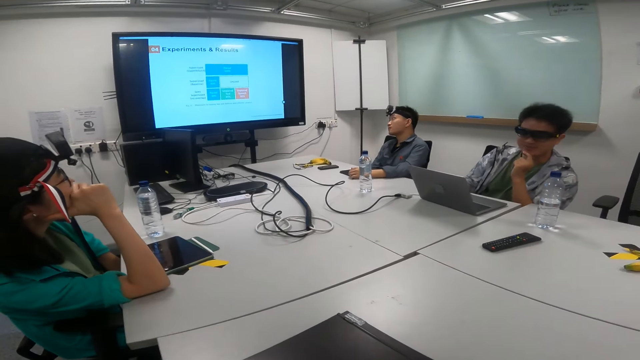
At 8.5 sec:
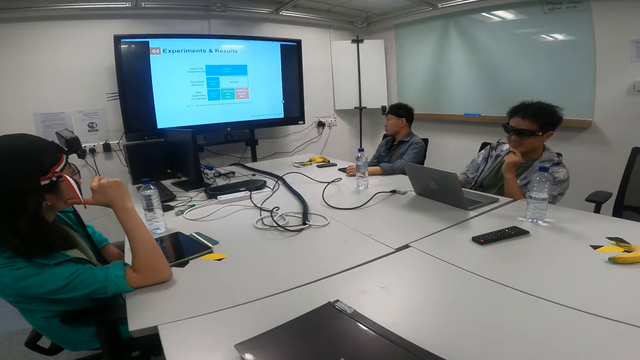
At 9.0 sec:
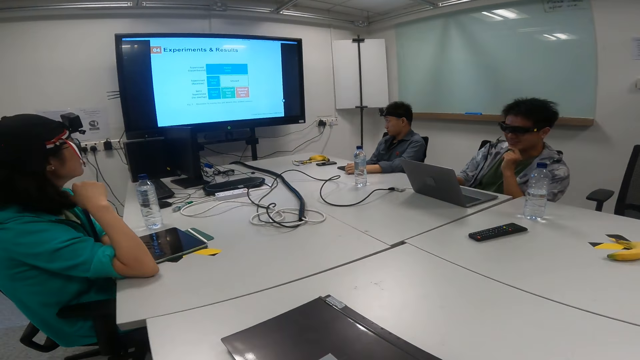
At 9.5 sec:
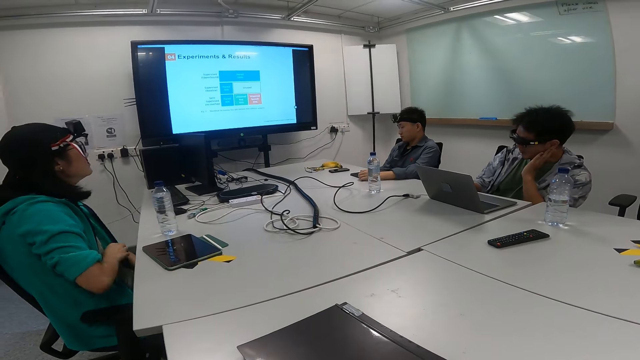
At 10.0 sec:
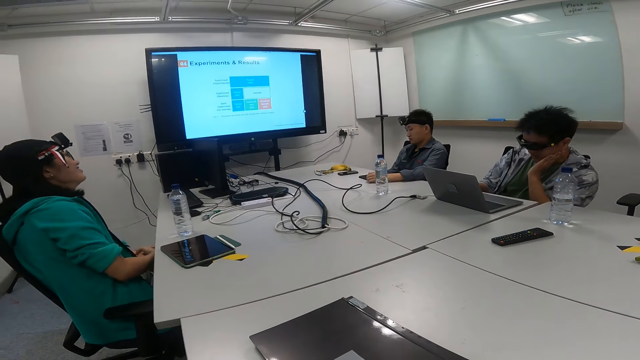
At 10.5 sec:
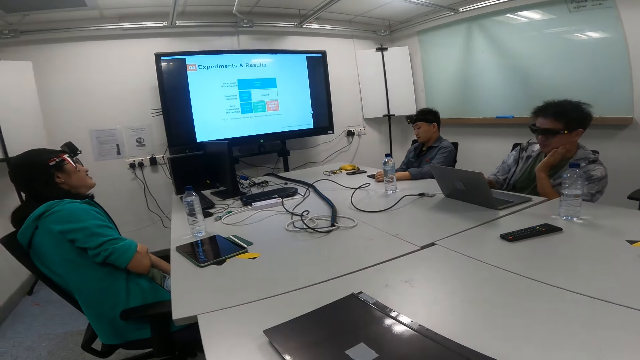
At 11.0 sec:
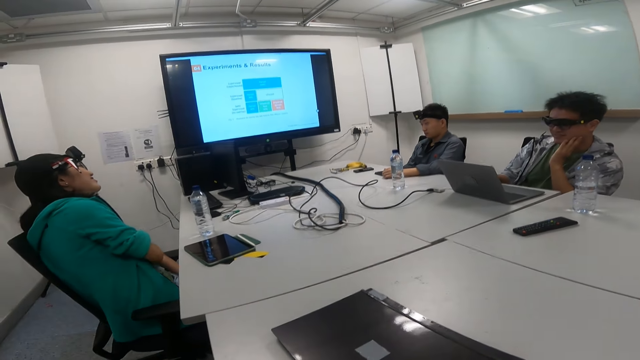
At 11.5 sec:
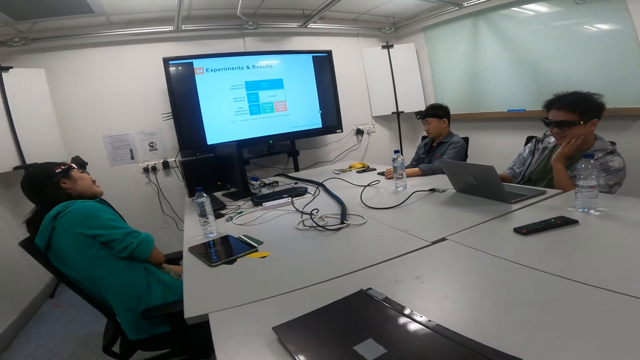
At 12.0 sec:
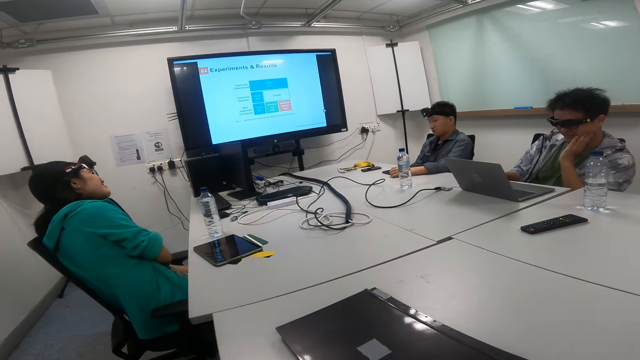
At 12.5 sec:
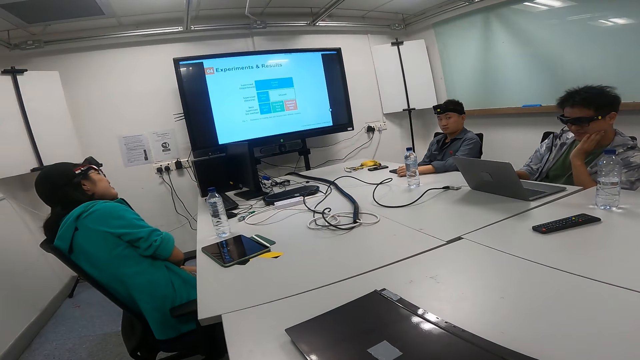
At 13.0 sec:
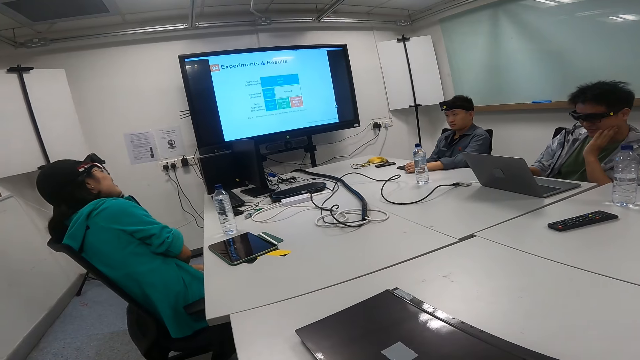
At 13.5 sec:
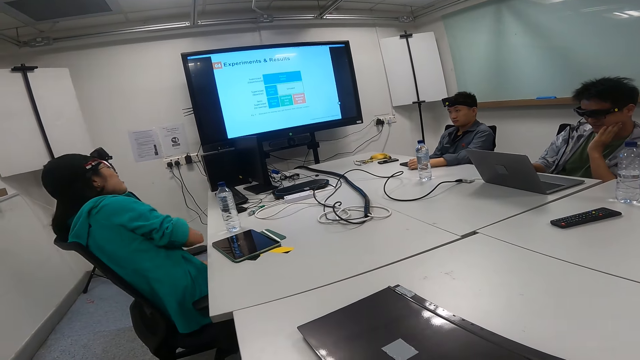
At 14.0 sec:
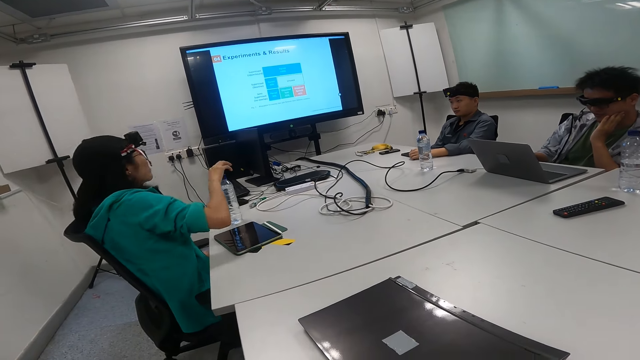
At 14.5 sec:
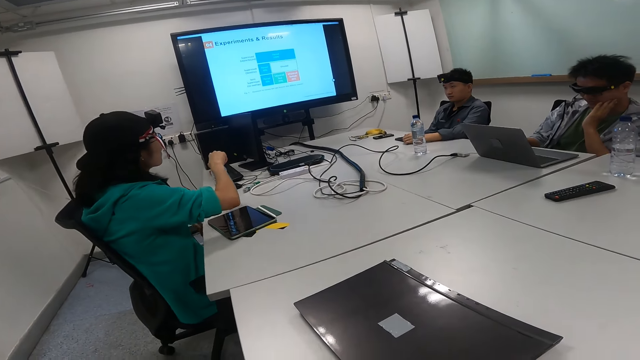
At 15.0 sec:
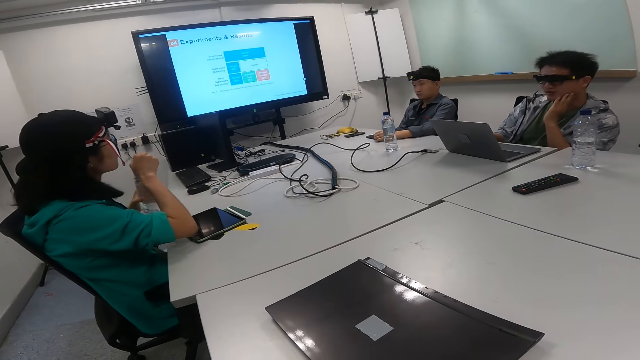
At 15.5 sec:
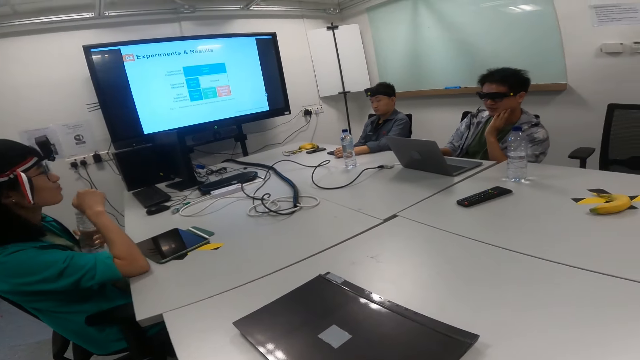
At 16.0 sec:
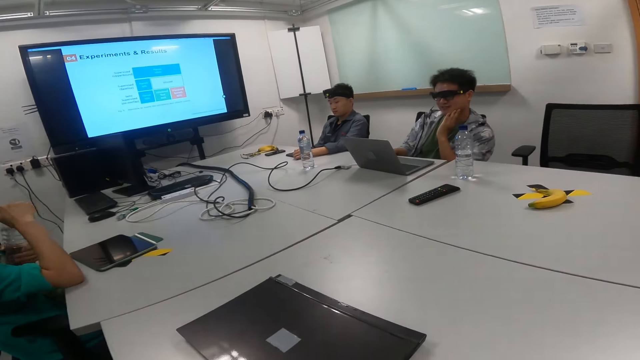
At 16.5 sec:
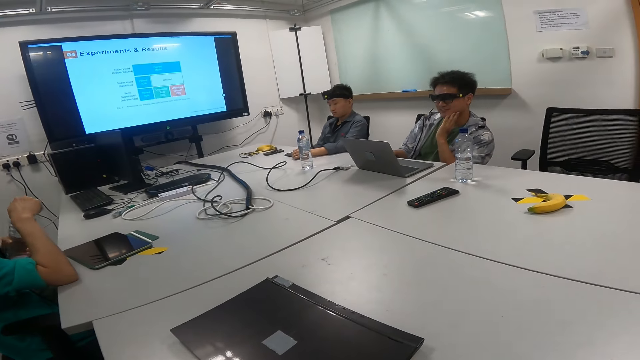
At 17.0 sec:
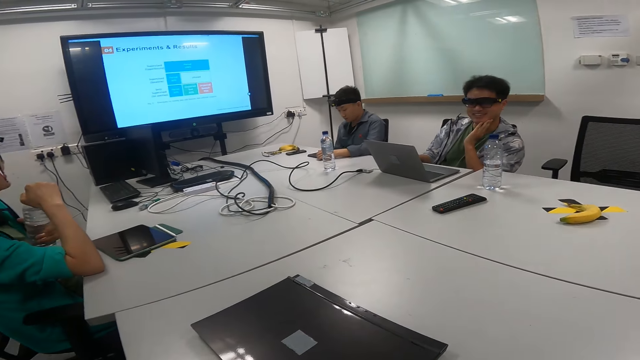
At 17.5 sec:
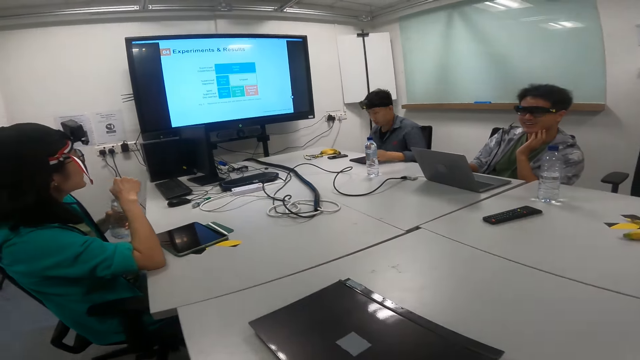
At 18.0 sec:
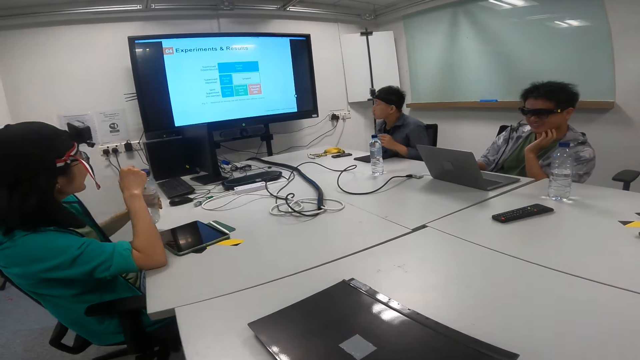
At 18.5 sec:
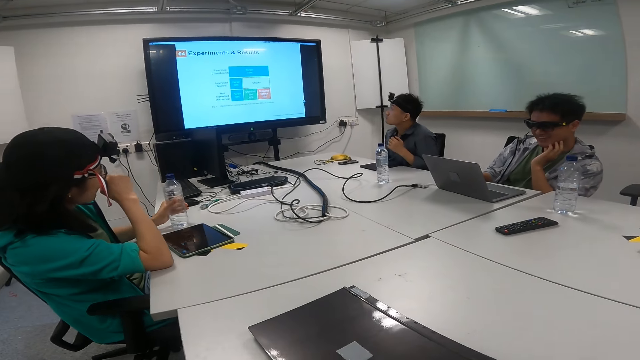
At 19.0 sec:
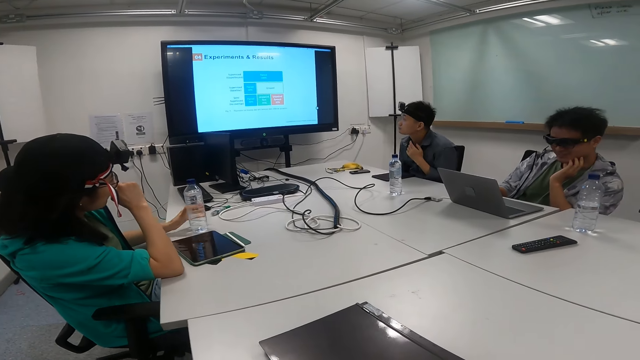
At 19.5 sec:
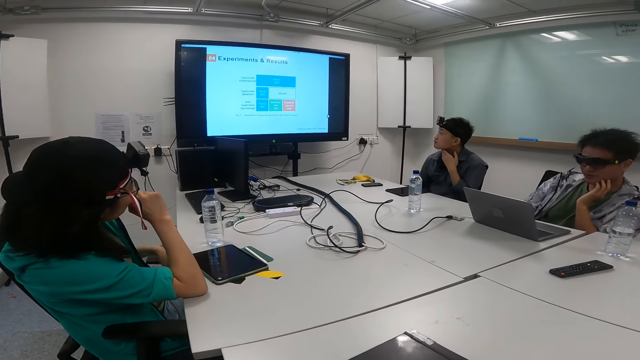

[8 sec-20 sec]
A woman removes the hand from the chin. The woman picks the water bottle on the table. She holds the water bottle with her hands. She opens the water bottle. She puts the water bottle on the table. A man watches the television.

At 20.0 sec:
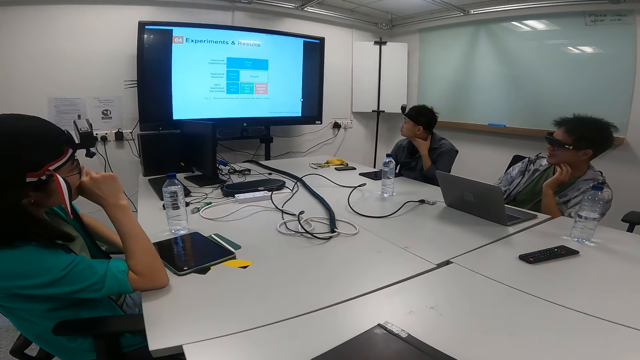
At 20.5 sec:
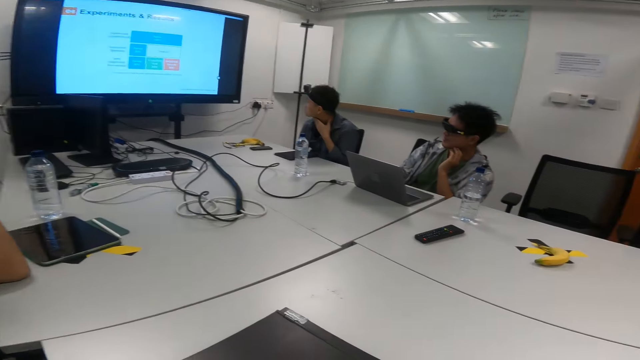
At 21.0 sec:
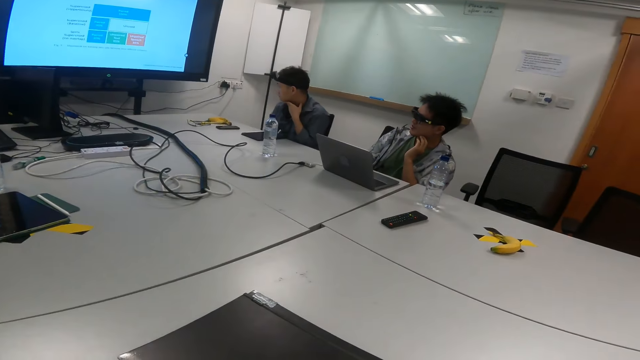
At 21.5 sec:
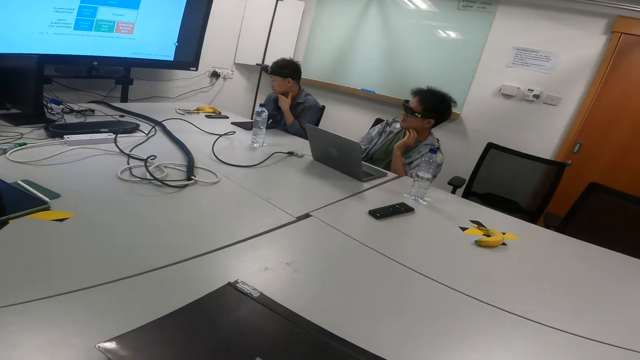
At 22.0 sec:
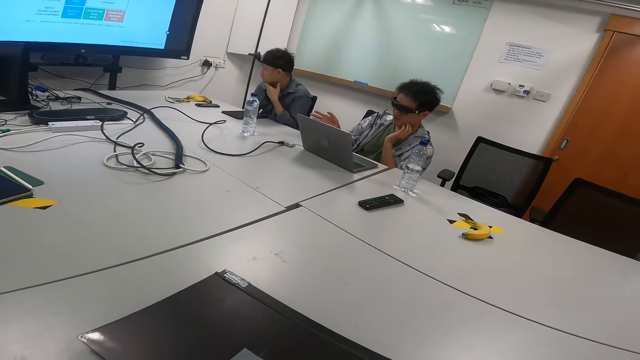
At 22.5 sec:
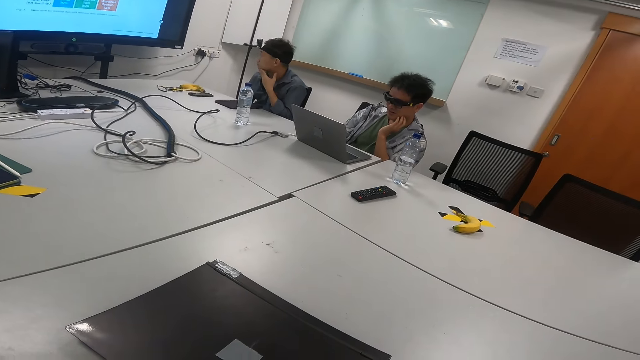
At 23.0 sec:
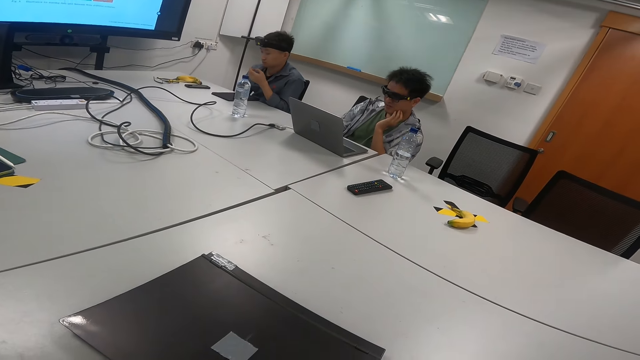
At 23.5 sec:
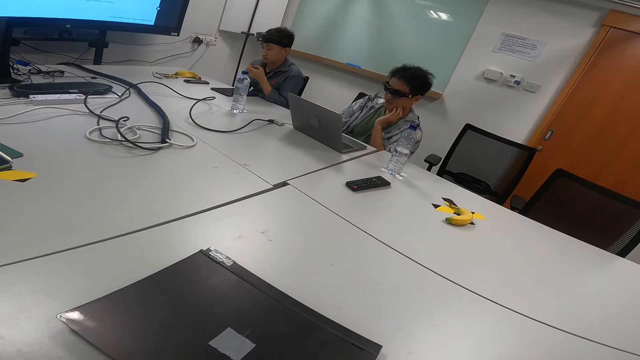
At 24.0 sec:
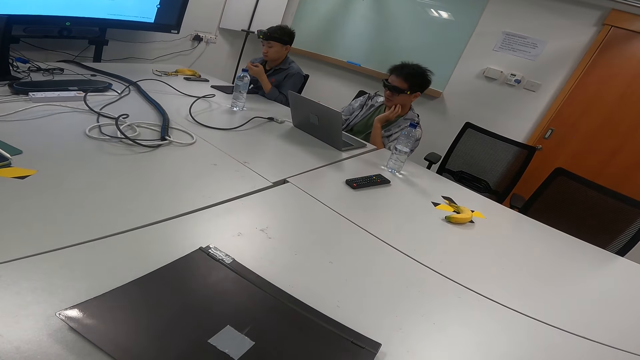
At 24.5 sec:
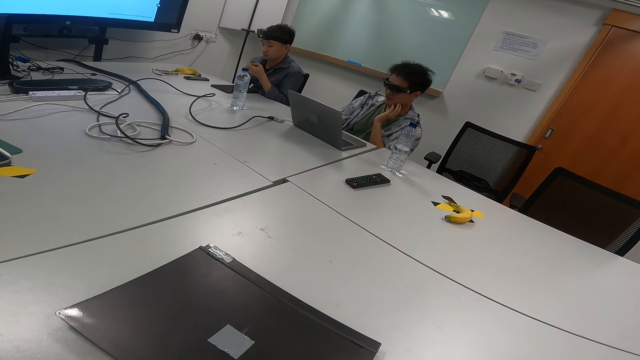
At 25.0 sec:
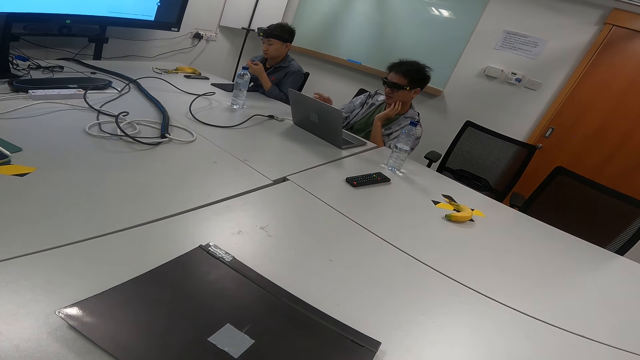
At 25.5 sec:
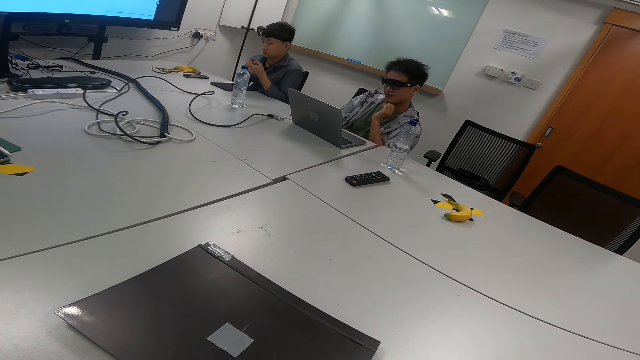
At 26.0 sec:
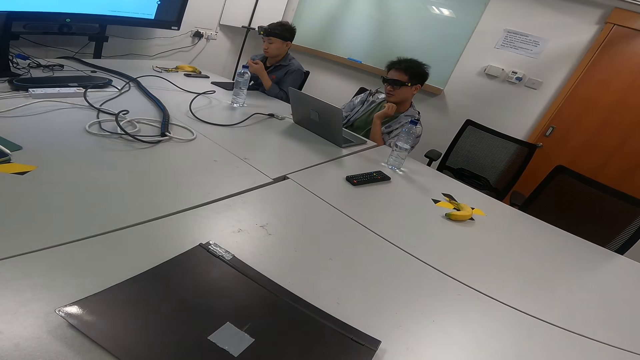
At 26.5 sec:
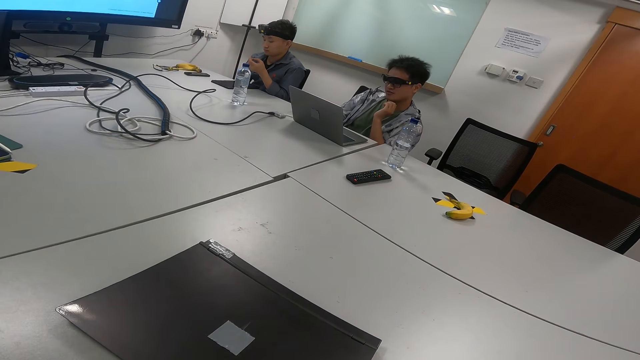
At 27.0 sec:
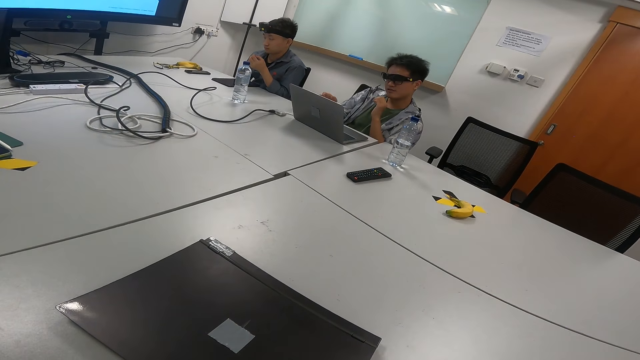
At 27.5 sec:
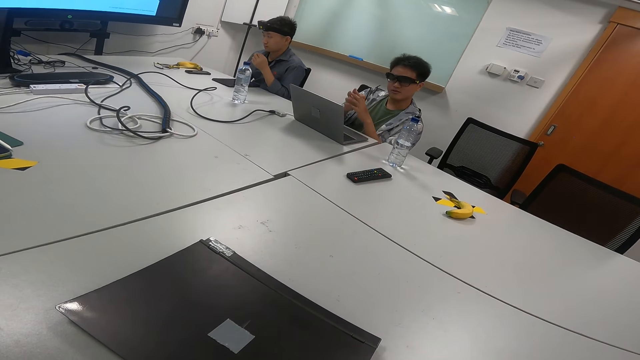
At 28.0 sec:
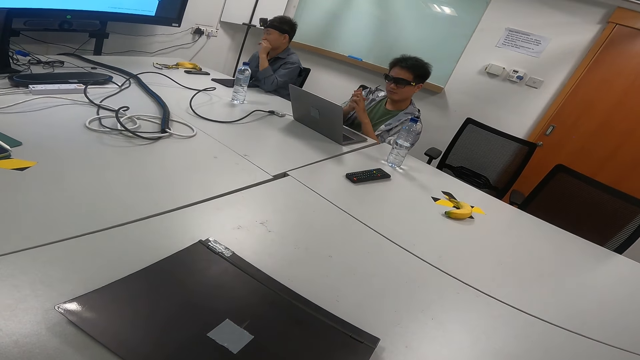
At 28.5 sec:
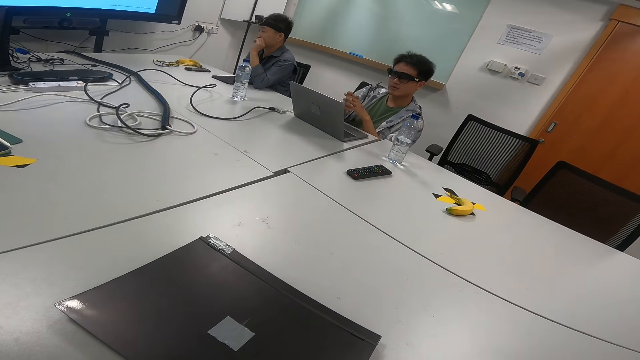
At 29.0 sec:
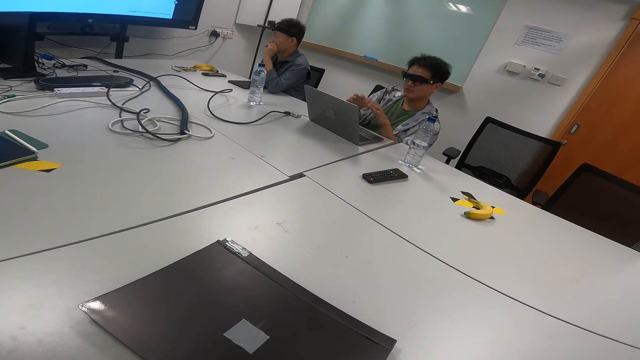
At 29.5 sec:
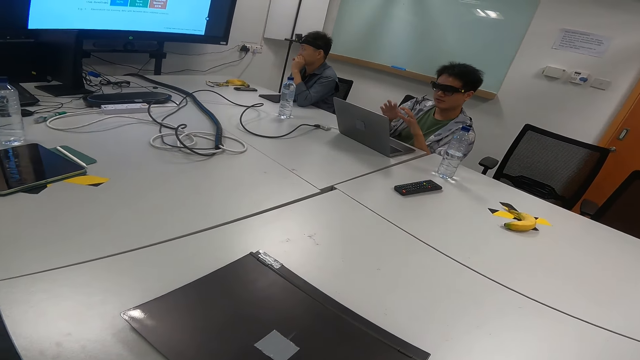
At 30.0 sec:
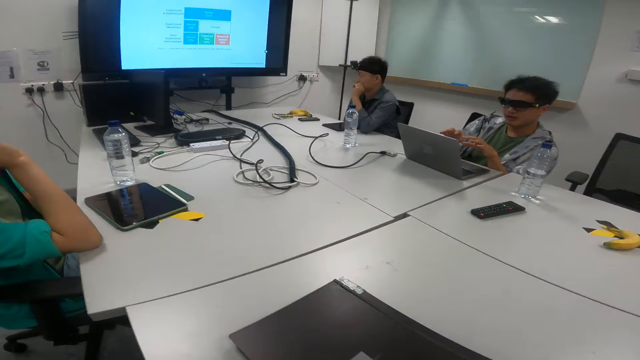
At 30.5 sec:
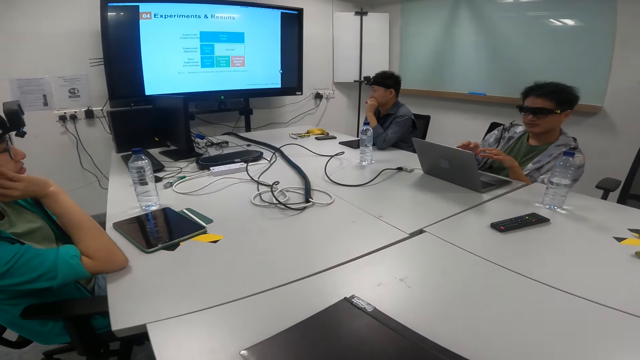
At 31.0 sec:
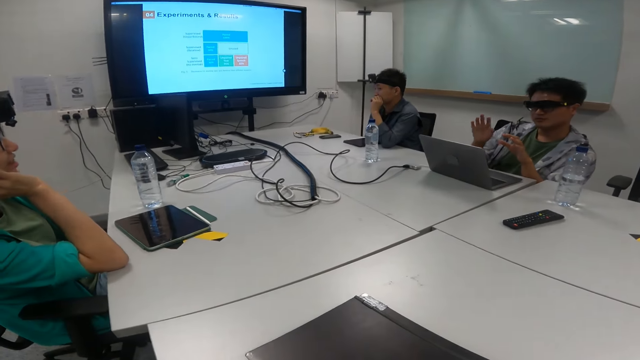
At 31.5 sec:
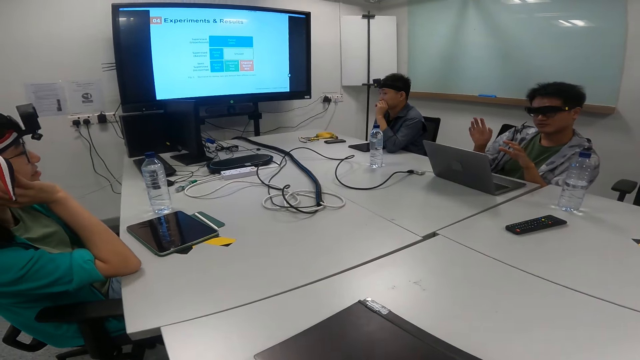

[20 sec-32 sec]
A person watches a television. A man explains something on the television screen. The camera wearer looks around. Another man gestures with the hand. The person nods at the other man.
